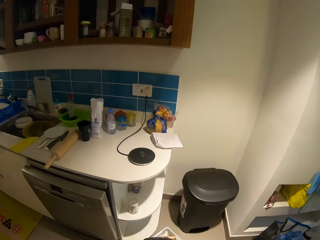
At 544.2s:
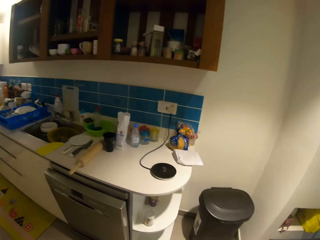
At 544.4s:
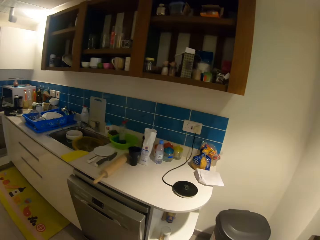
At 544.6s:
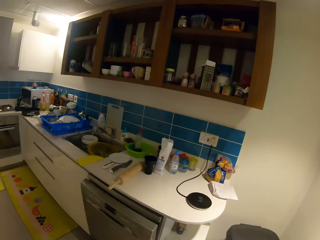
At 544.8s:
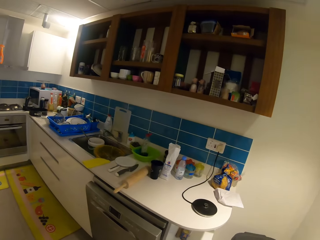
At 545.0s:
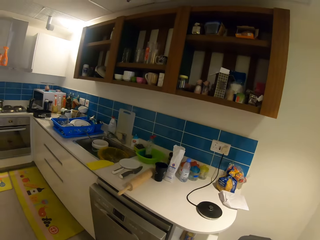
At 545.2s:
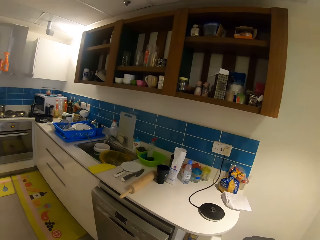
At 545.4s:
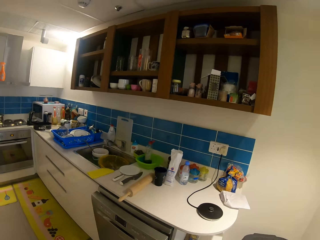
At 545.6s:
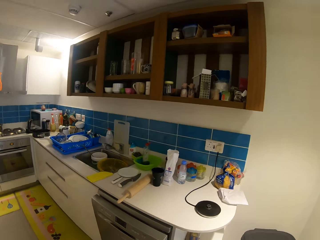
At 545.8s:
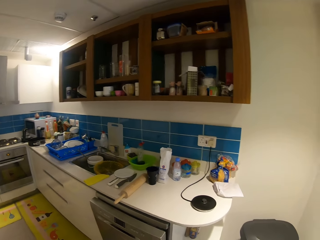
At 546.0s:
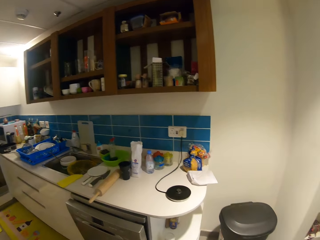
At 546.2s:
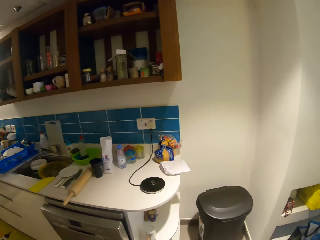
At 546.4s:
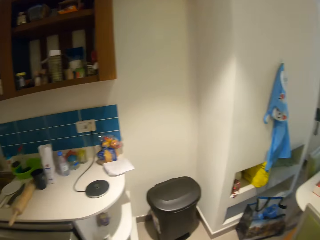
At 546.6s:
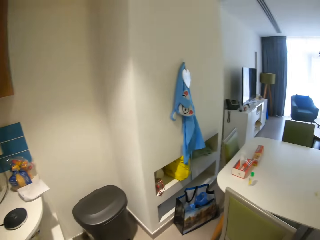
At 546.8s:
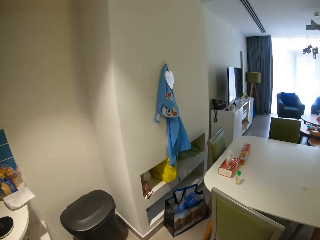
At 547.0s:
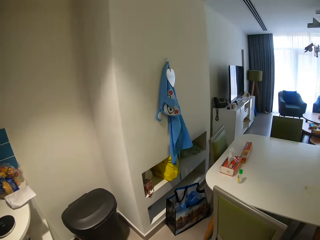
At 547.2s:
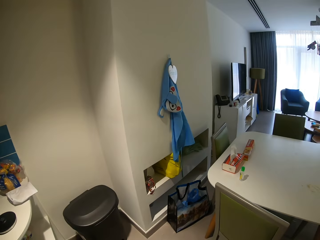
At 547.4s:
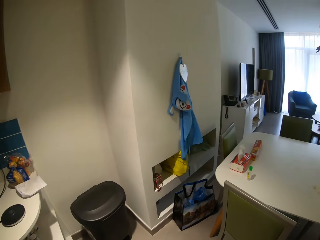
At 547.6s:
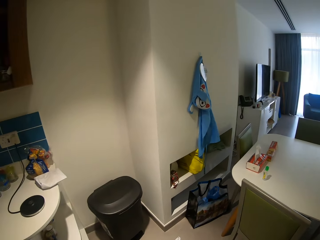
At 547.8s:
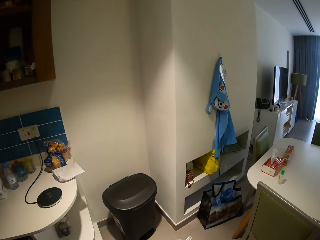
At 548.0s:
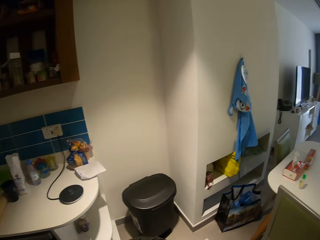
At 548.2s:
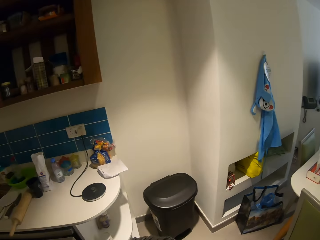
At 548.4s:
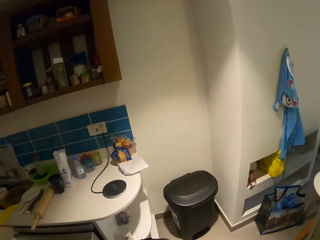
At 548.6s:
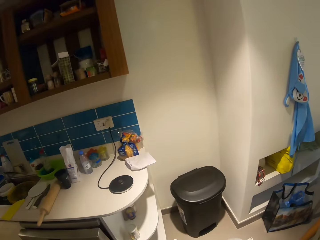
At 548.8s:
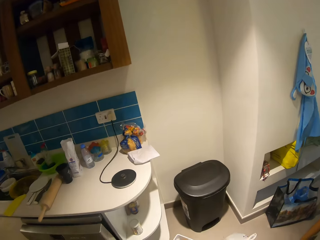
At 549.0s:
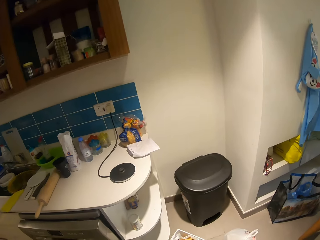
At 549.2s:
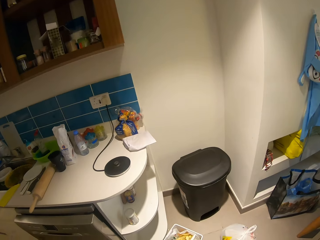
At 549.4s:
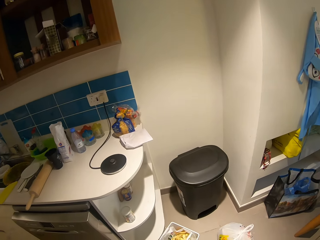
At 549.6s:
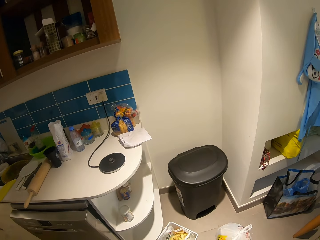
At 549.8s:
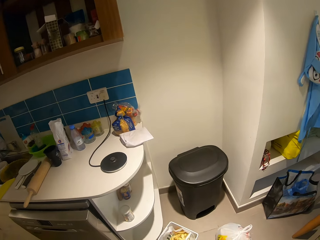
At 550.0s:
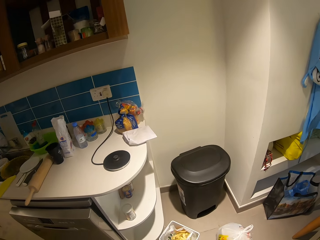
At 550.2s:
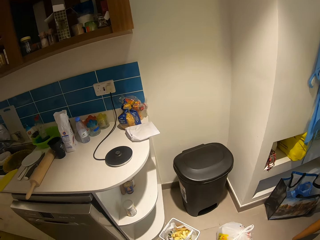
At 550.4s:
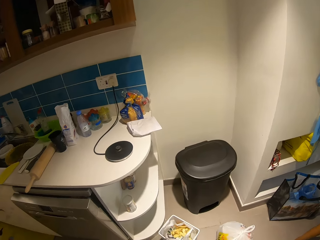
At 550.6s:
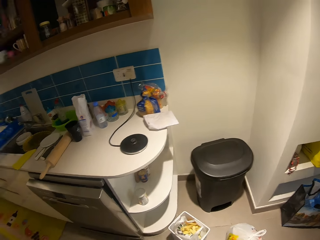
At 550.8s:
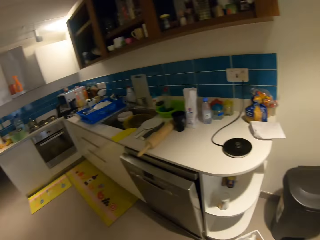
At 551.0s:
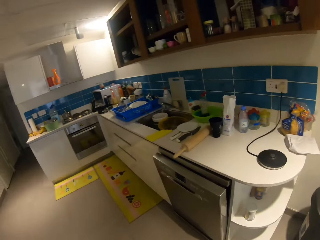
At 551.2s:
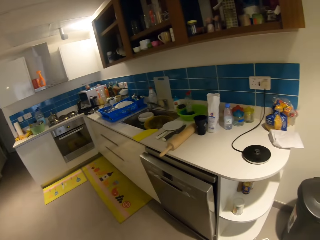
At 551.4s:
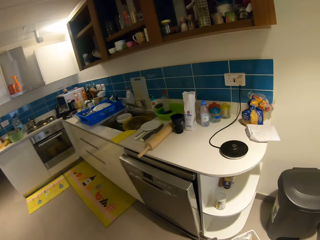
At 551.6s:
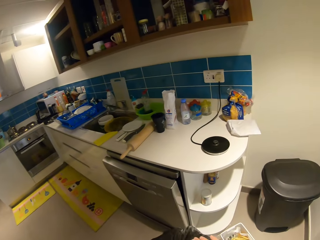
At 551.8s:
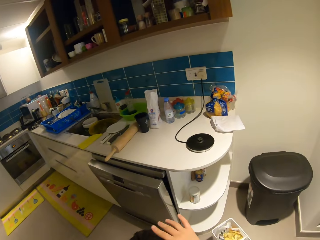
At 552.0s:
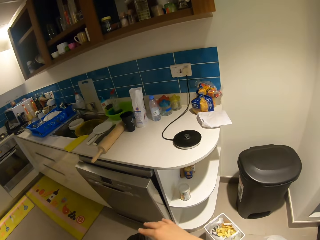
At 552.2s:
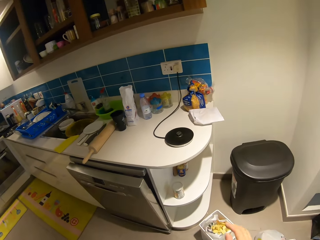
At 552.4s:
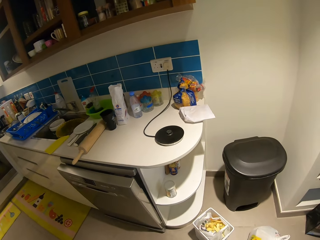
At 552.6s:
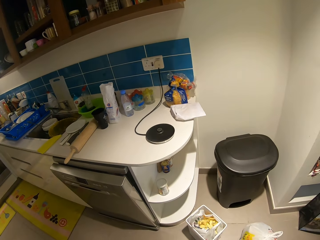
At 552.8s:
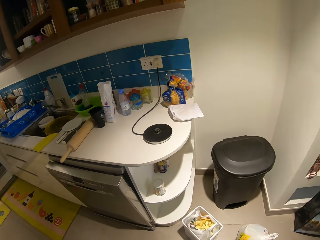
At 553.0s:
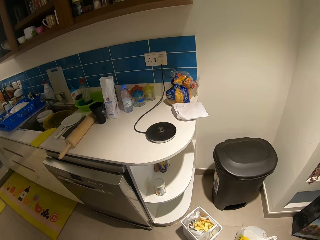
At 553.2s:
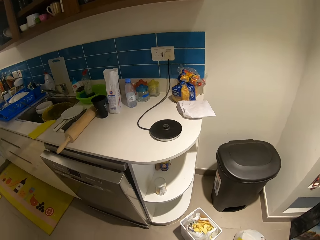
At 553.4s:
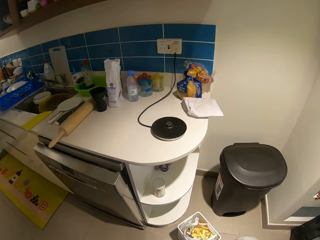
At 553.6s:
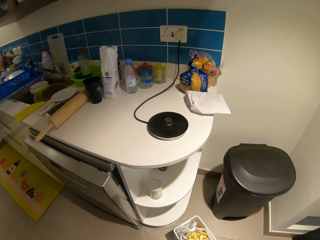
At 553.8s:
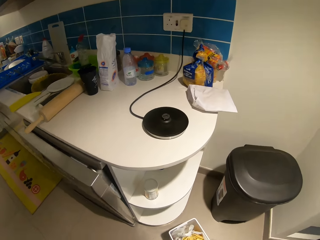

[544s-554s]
The camera wearer looks around.

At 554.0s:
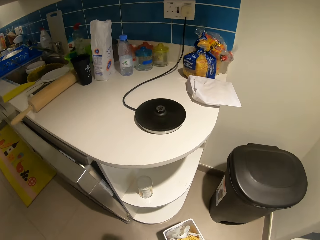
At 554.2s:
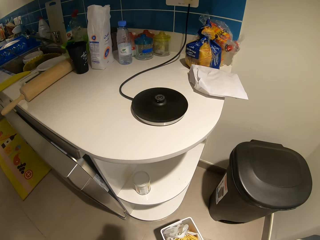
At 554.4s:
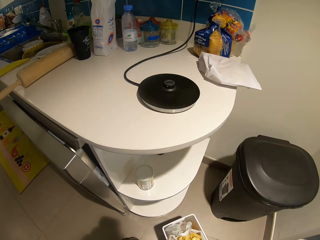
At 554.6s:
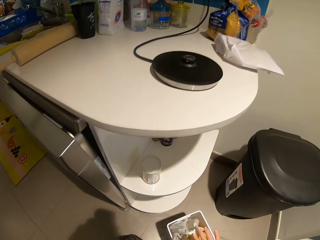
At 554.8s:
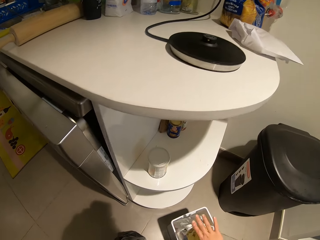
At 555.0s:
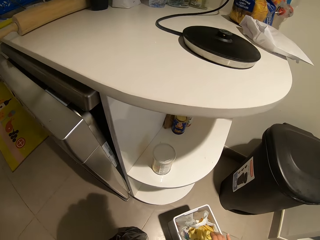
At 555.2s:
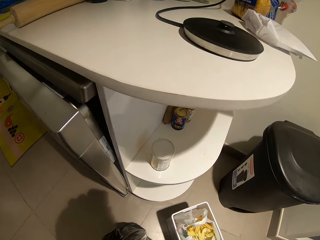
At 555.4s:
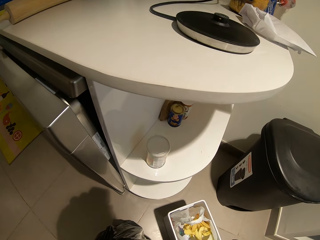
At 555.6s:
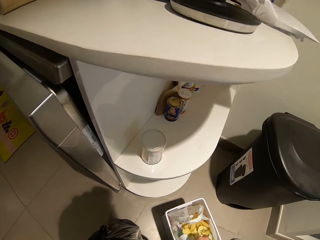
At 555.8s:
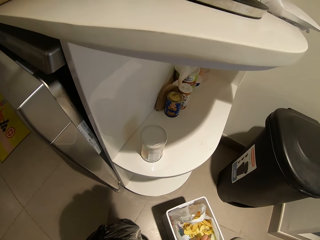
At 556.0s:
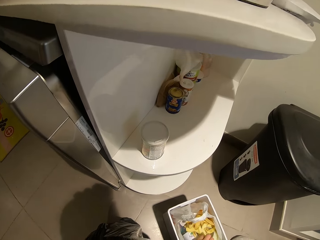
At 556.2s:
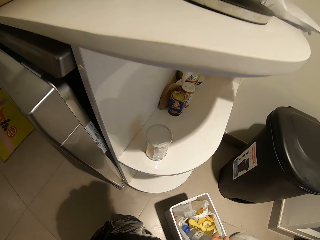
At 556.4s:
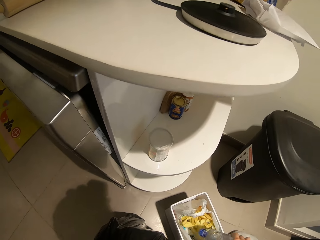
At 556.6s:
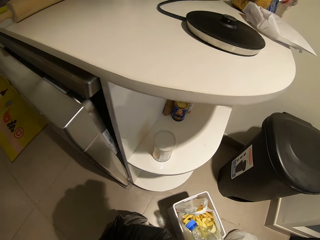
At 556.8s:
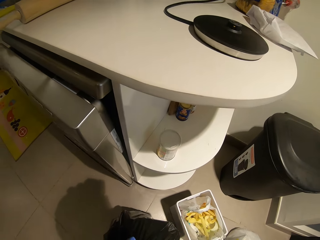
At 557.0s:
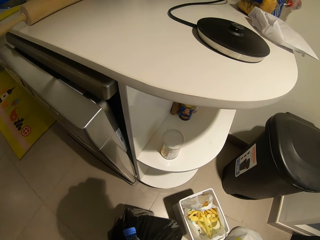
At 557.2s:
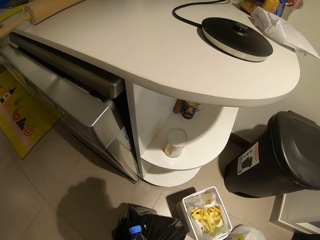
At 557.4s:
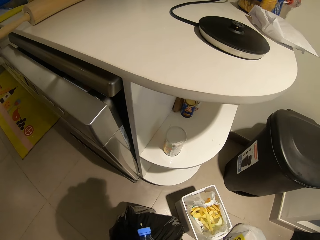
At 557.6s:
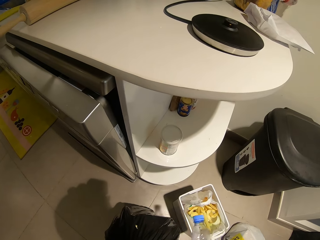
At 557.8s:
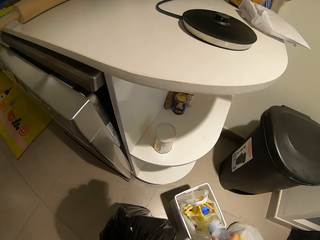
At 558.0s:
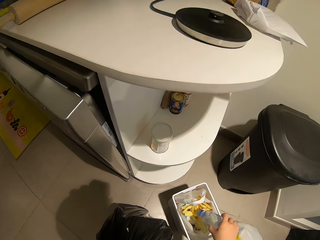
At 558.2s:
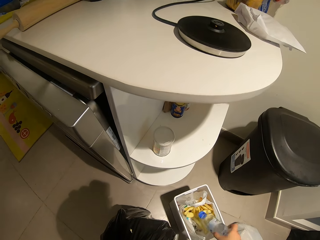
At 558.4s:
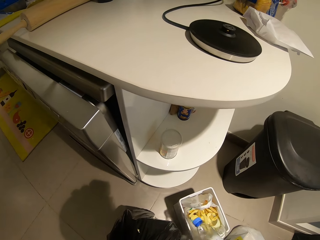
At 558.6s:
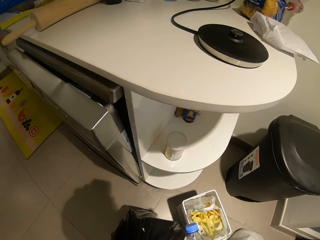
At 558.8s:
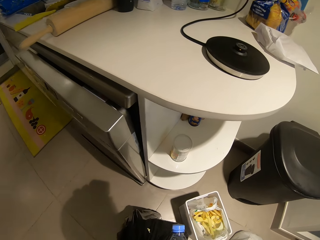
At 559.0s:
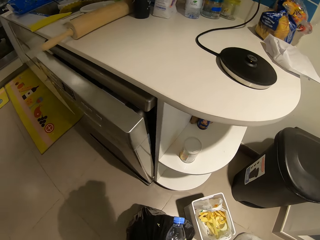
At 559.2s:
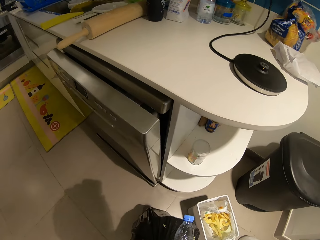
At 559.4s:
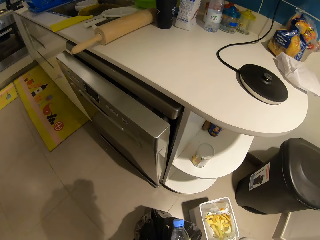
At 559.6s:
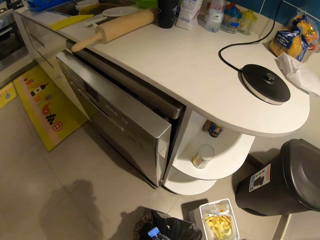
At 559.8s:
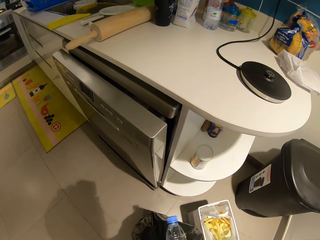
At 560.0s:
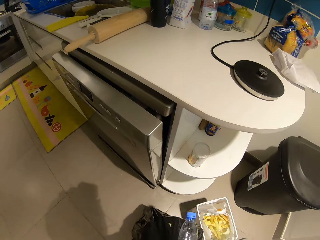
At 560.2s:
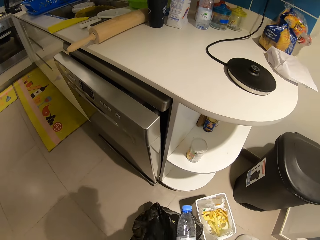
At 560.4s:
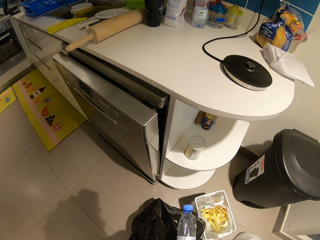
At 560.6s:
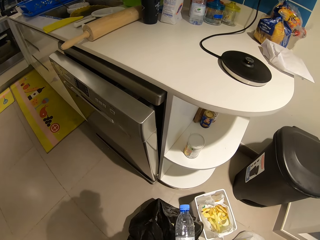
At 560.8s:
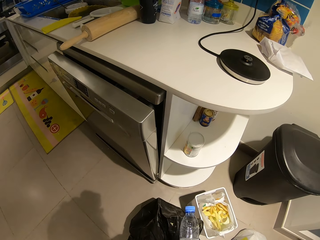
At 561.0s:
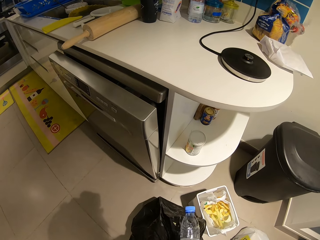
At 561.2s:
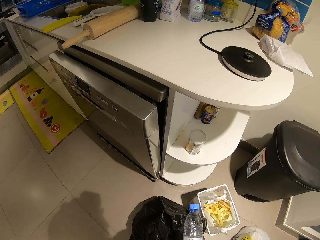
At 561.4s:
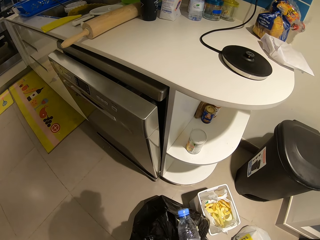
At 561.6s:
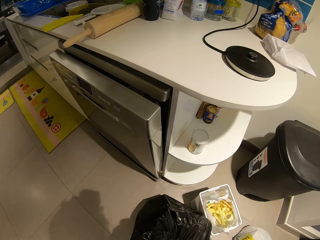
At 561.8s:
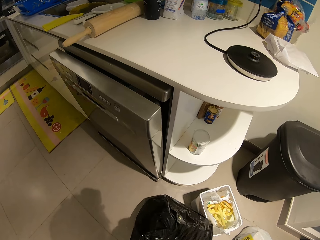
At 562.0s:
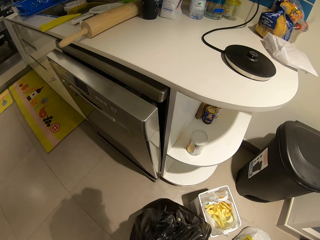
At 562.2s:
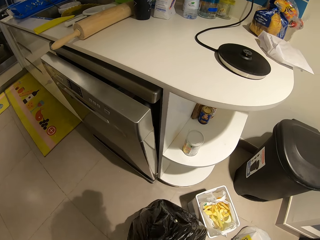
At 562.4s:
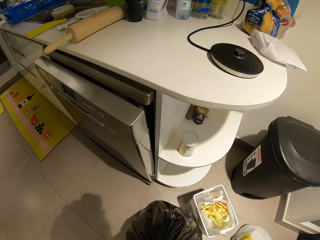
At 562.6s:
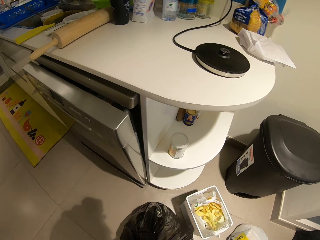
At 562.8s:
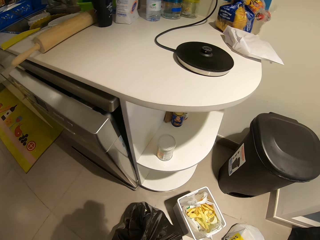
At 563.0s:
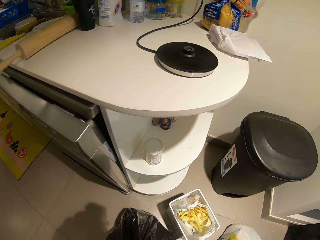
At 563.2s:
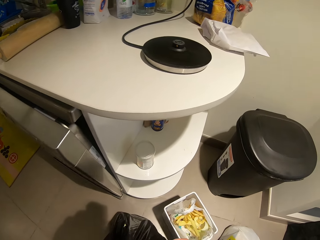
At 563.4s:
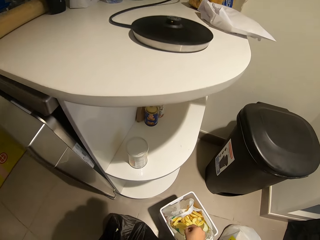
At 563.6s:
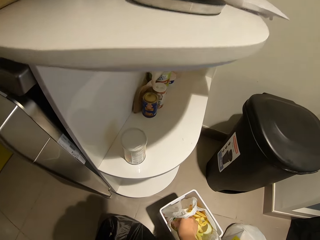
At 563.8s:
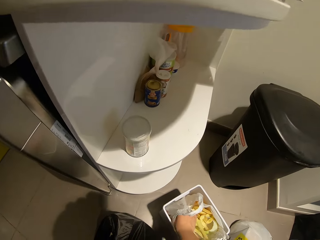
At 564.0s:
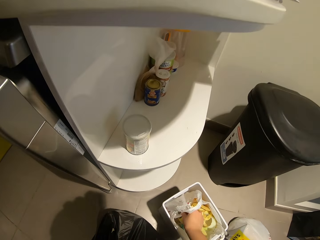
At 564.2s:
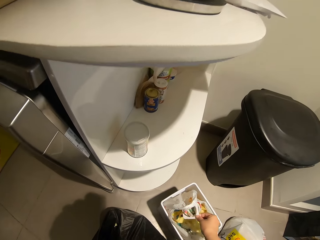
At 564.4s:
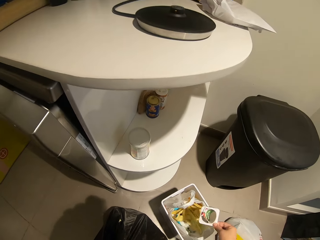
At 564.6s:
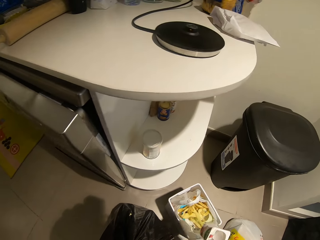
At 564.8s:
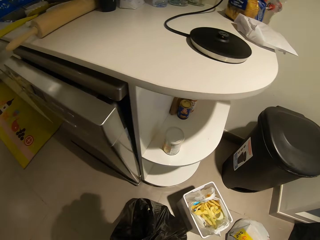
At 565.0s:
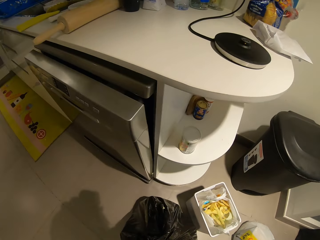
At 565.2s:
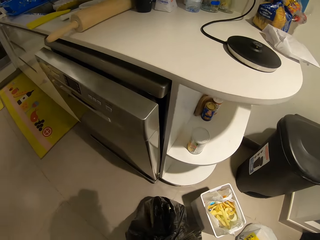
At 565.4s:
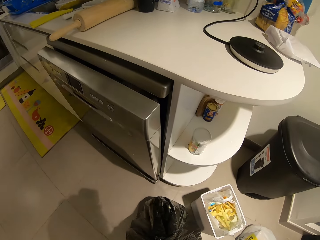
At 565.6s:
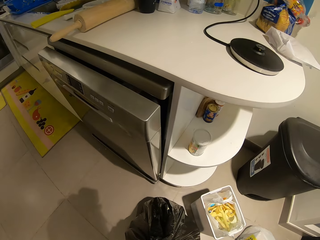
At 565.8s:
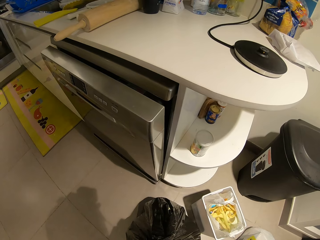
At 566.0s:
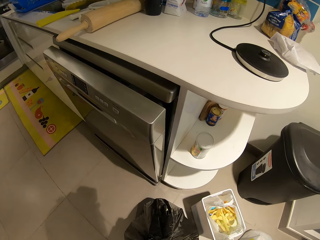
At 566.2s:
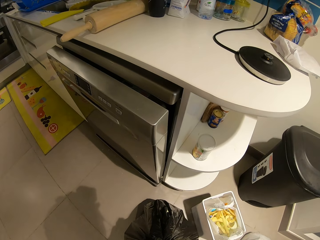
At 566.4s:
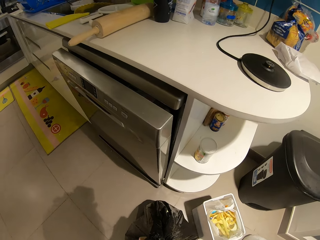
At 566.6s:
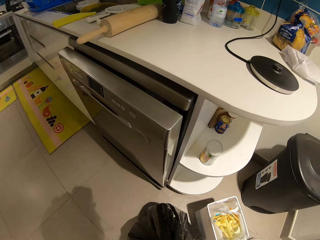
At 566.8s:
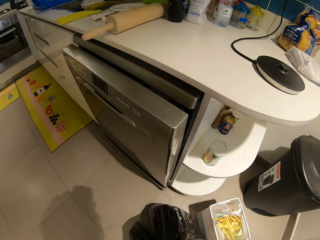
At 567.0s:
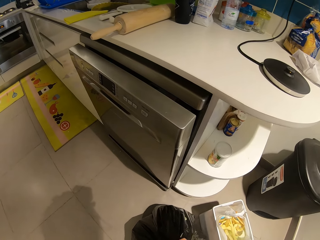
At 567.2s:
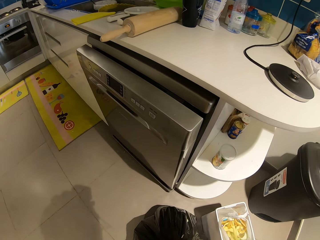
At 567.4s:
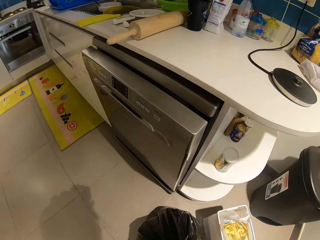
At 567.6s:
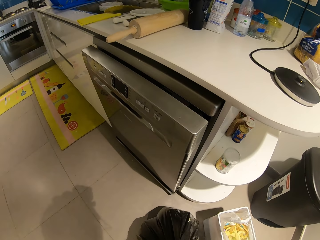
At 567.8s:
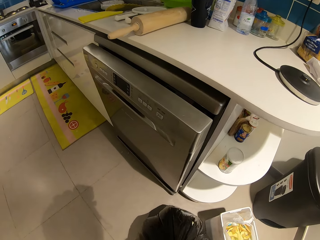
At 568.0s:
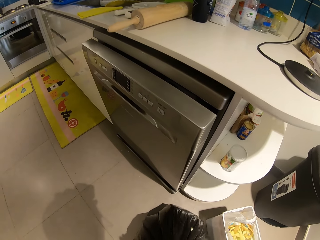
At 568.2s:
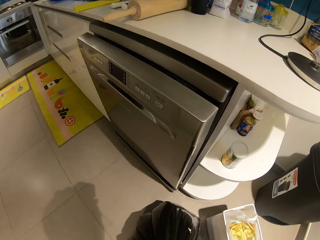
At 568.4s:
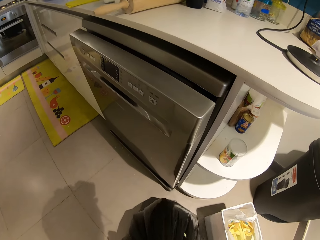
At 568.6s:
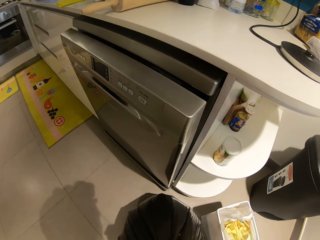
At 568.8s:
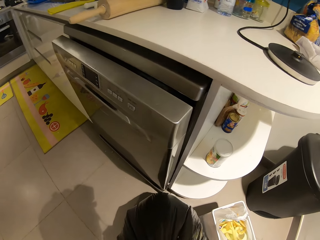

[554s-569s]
The camera wearer takes a bottle from a polythene bag. They put the plastic bottle into the trash bag. They take a paper from the polythene bag. They touch the polythene bag.
